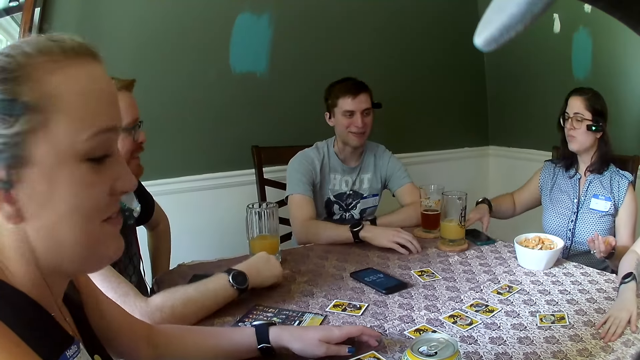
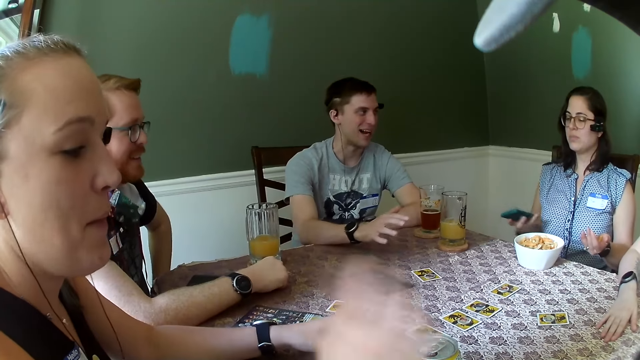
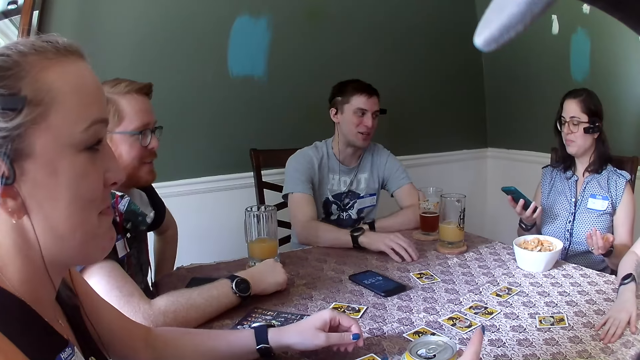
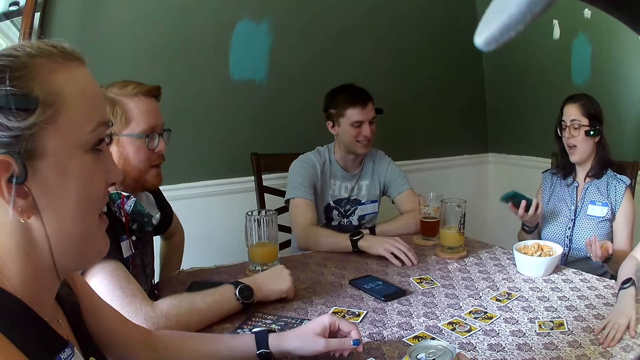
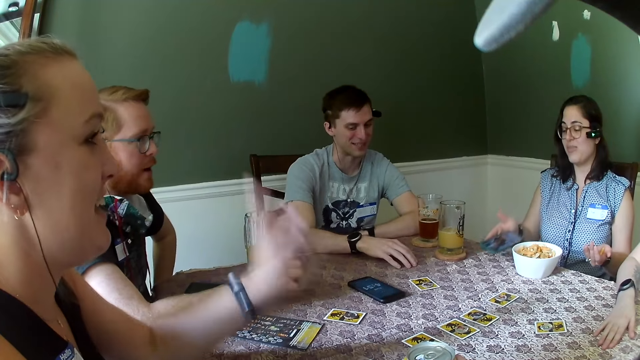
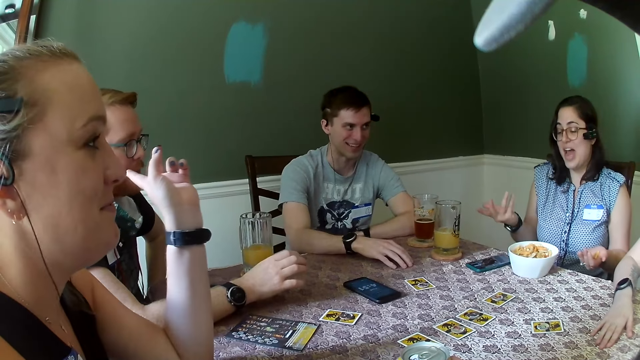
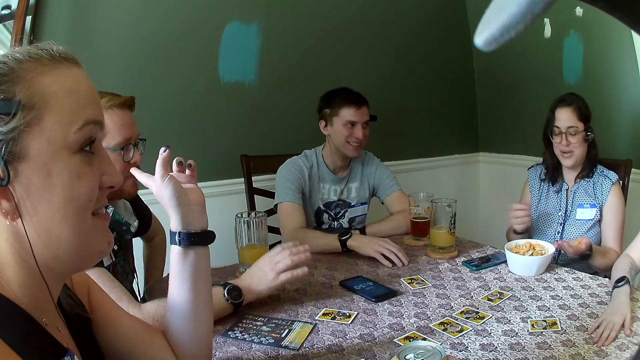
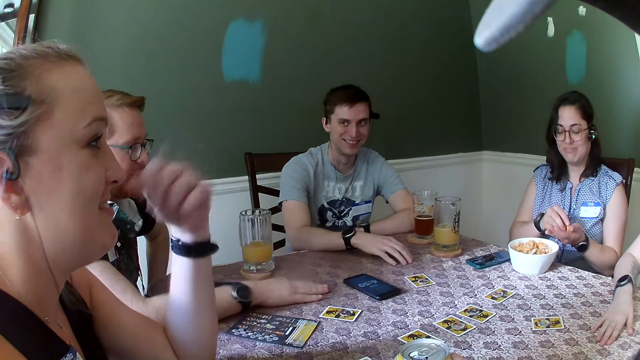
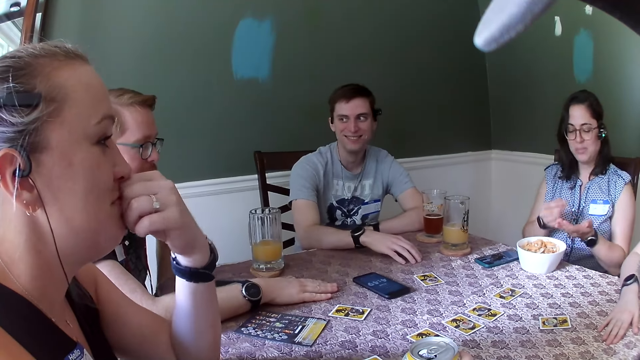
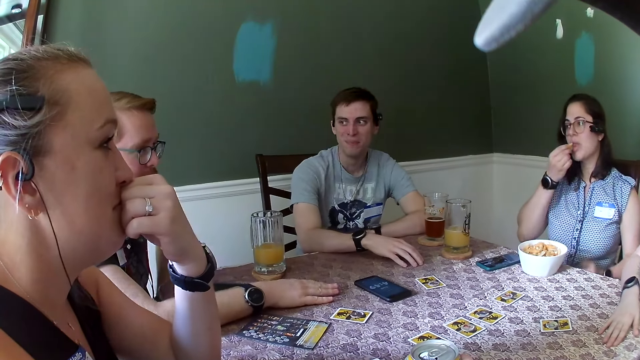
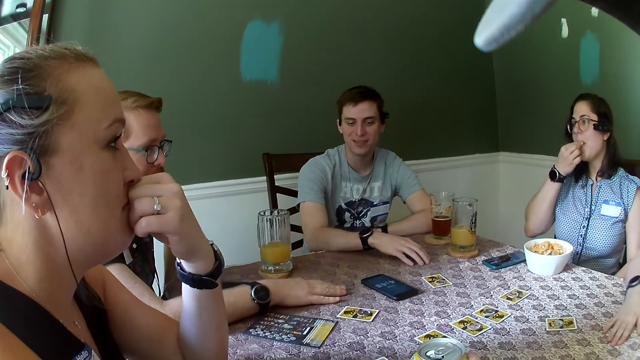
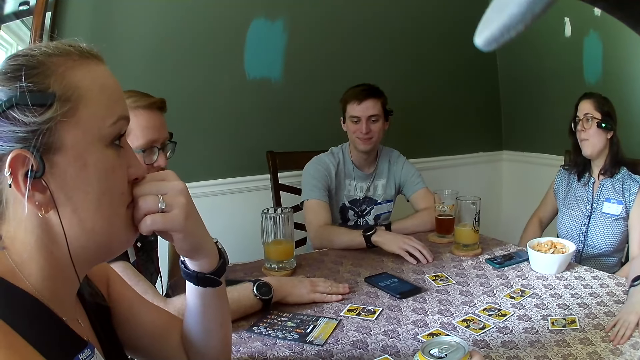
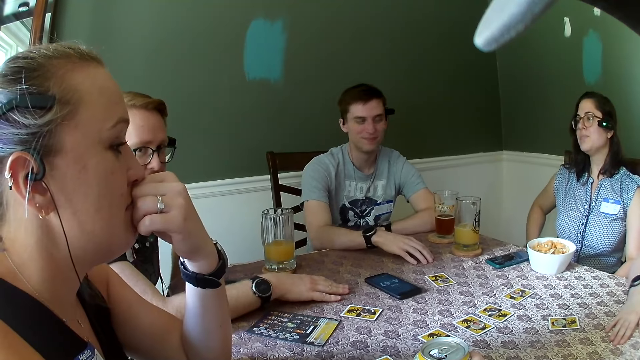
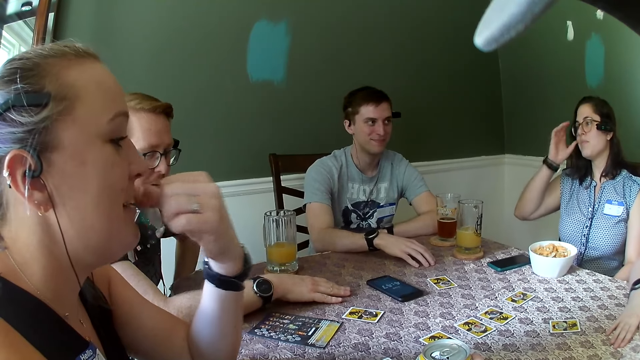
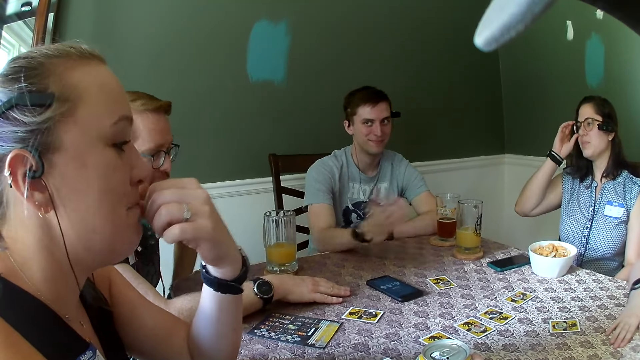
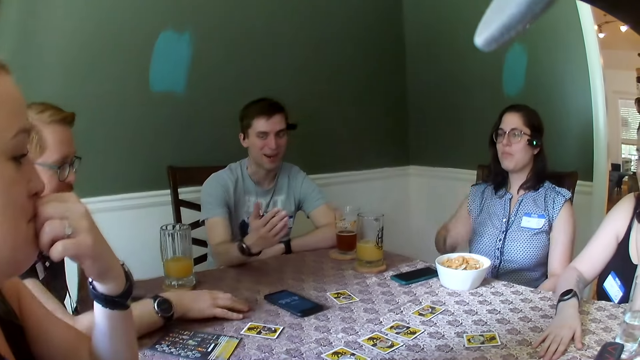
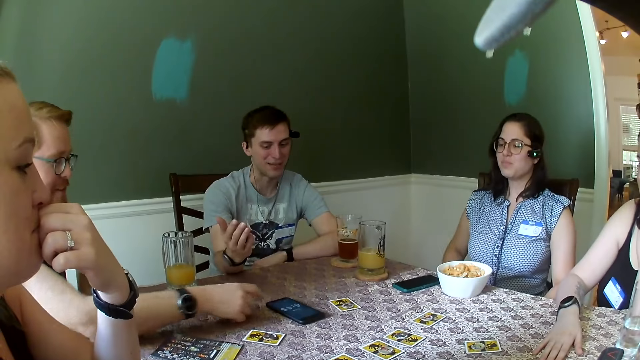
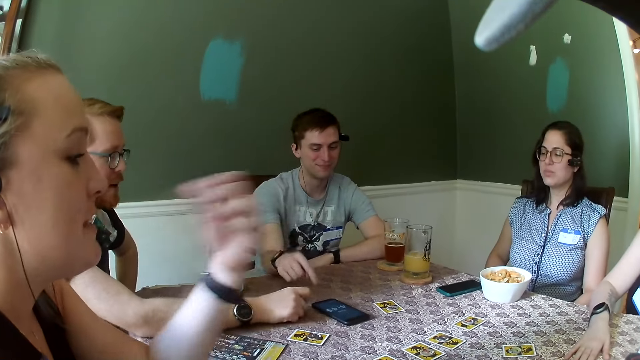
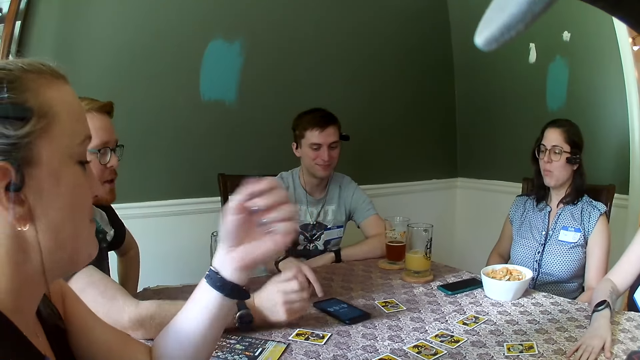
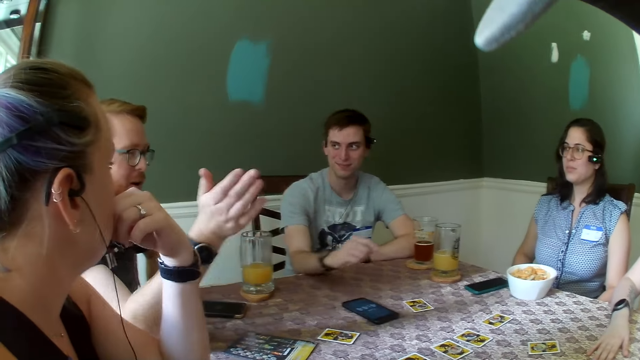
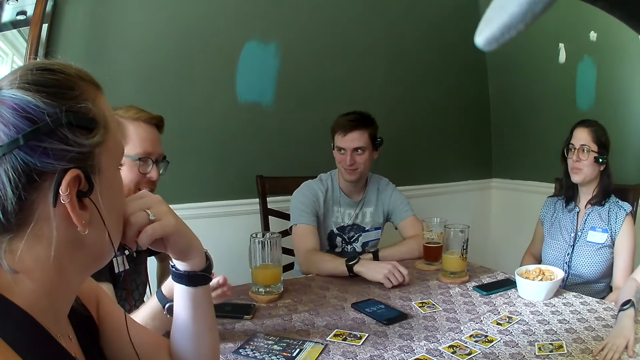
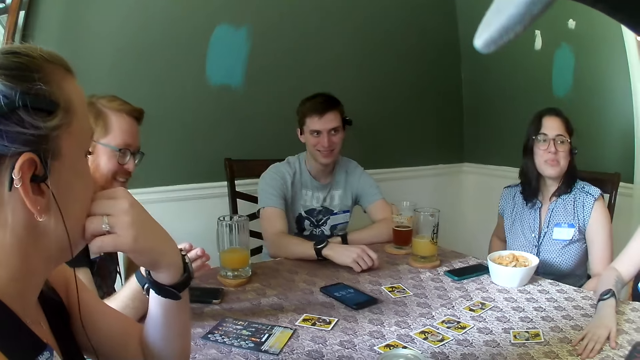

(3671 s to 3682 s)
A man puts his hand on the table. A woman picks up a phone on the table with her right hand. The camera wearer gestures his hand. Another man gestures his hand. The woman operates the phone. The woman drops the phone on the table with her right hand. Another woman gestures her hand. The first woman gestures her hand. The first woman eats a chinchin from her left hand with her right hand and picks snacks from her right hand. The first woman adjusts her glasses. The other man gestures his hand. The first woman pulls her hands off the glasses. The other man gestures his hand. A third woman pulls her hands off the mouth. The first man gestures his hand.

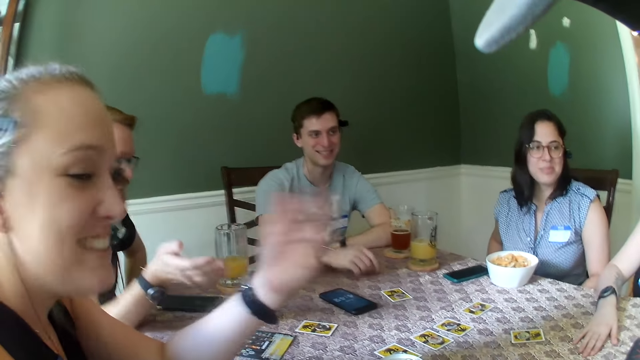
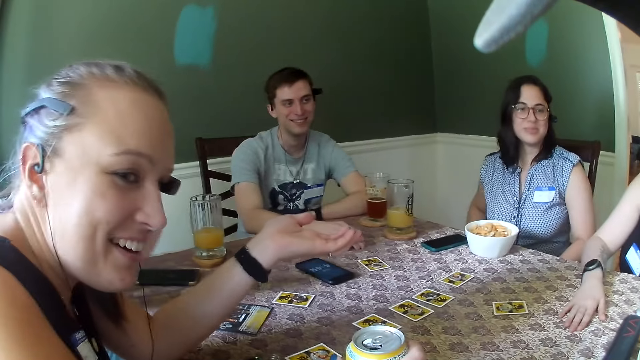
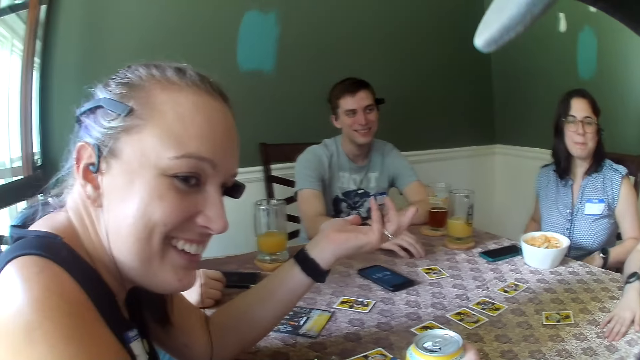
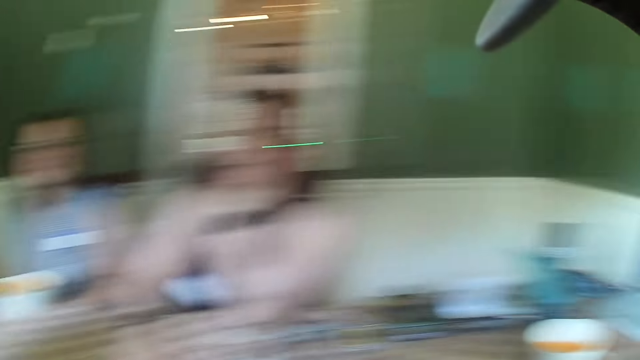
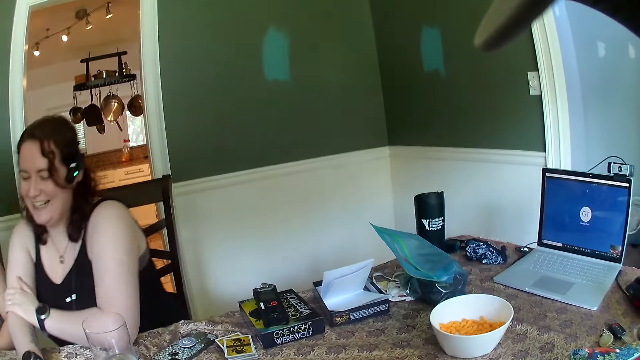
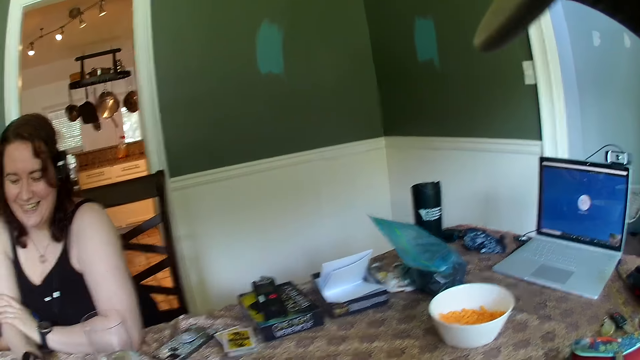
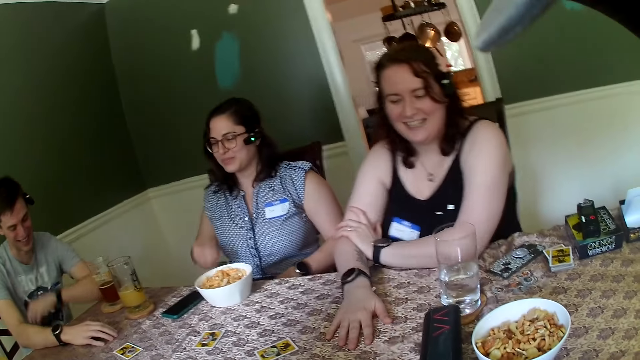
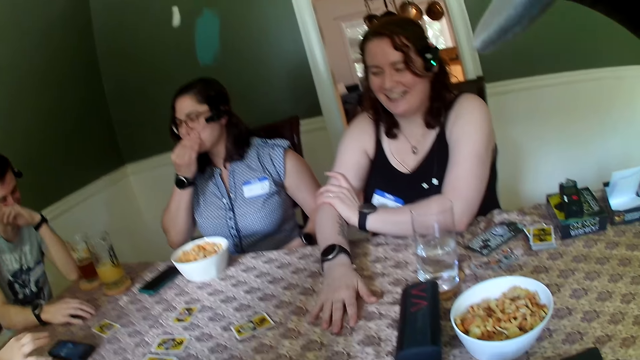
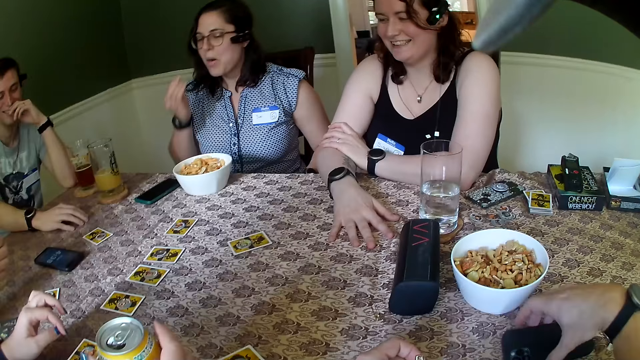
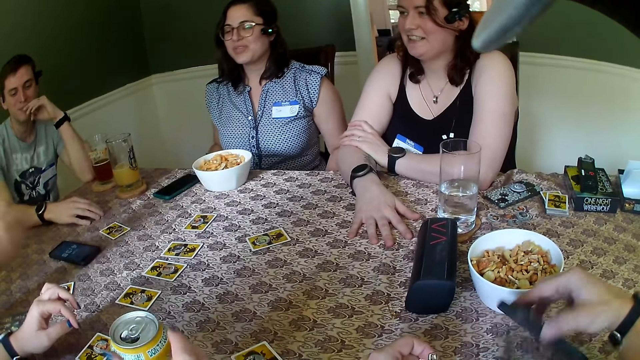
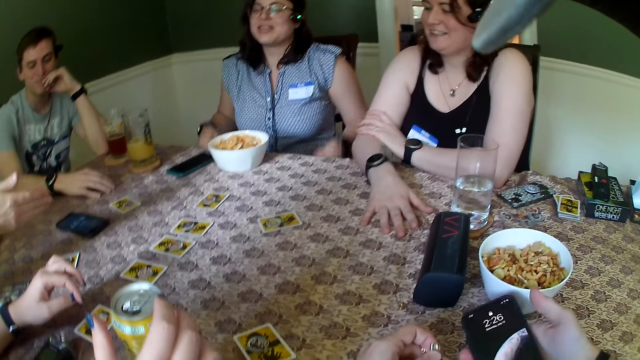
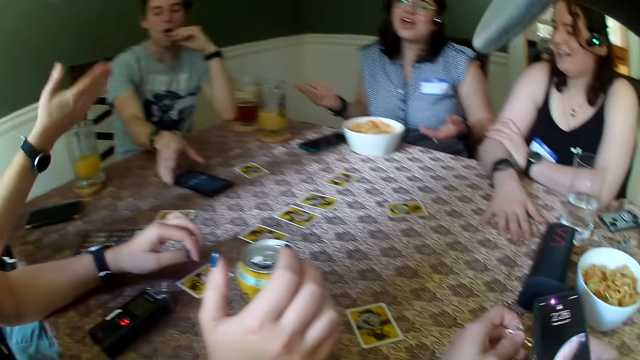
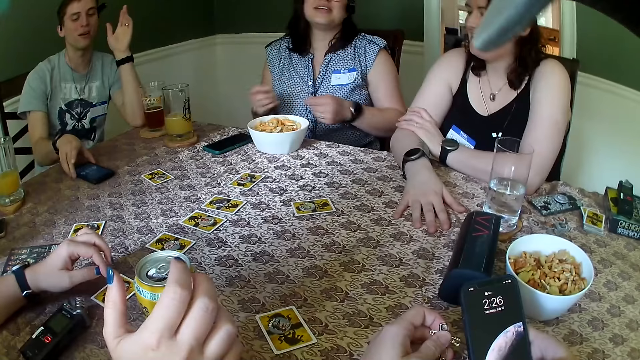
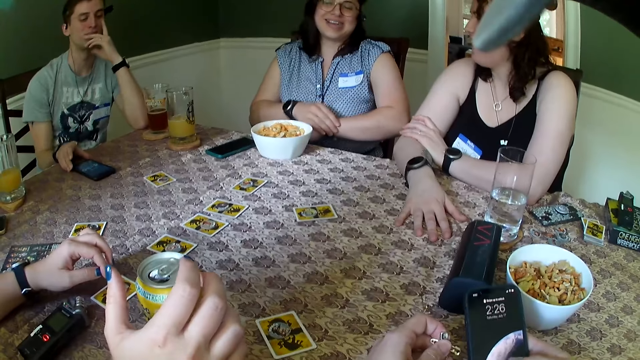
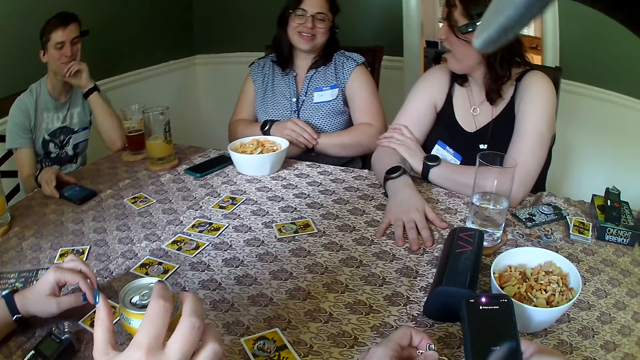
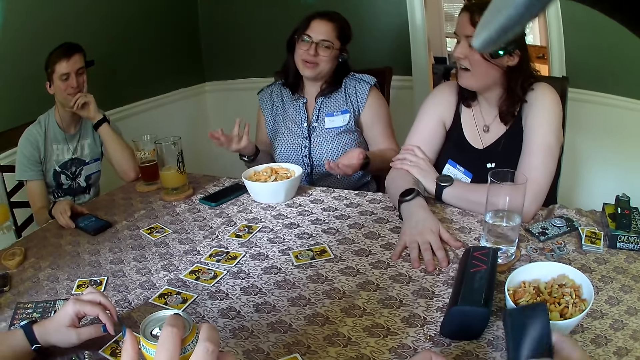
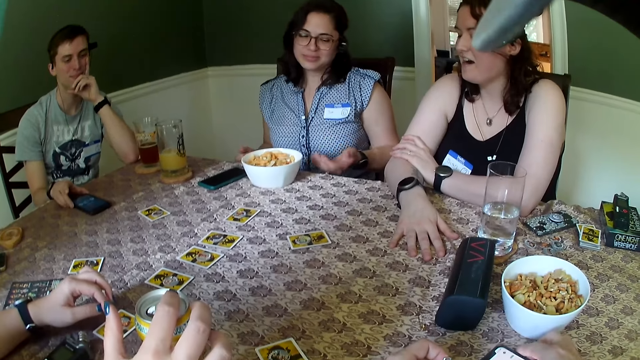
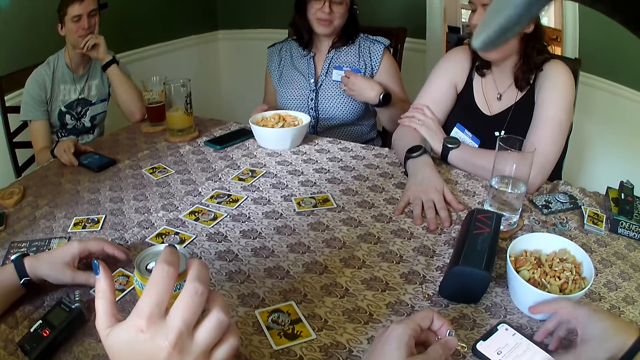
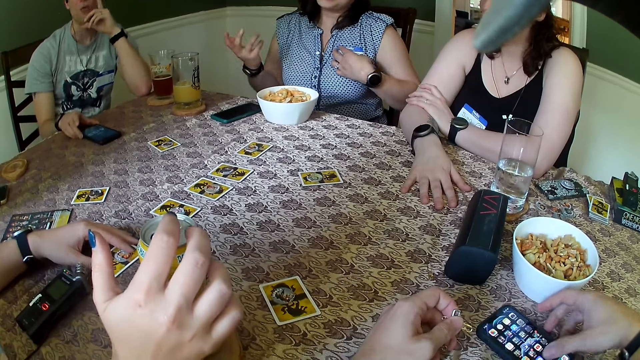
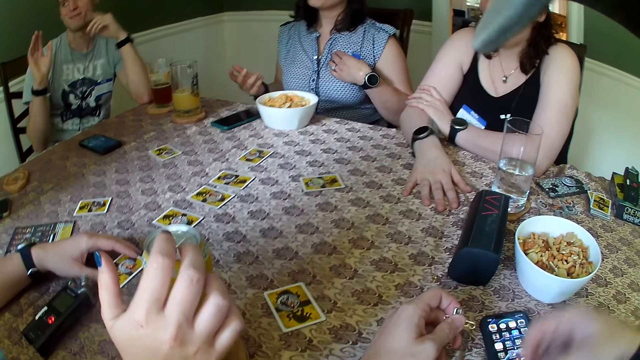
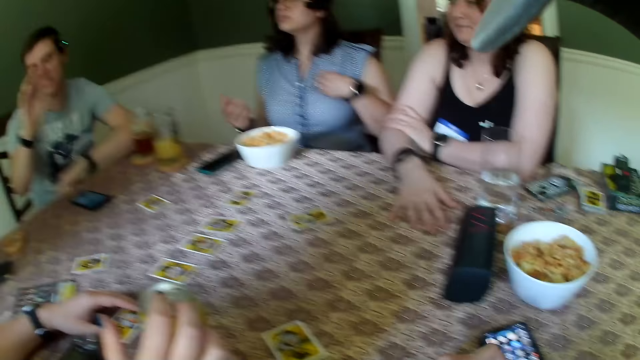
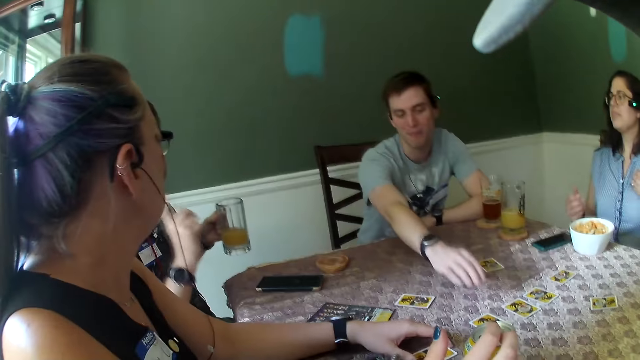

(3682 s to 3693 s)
A woman gestures her hand. Another woman laughs. The camera wearer picks up a phone with his right hand. He operates the phone. A man moves a phone with his right hand. Another woman touches a watch on her left hand with her right hand. The man touches his face with his left hand. Another woman gestures her hands. The camera wearer puts the phone on the table. The woman touches a tag with her left hand. The woman gestures her hand. Another man gestures his hand.
